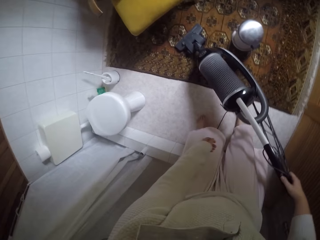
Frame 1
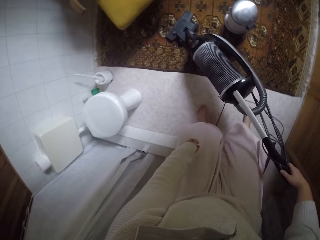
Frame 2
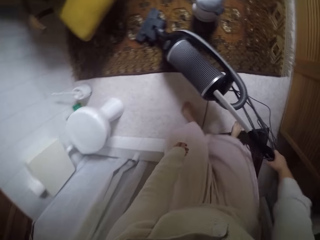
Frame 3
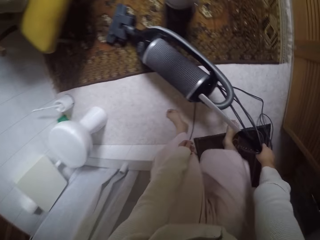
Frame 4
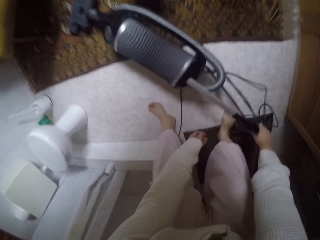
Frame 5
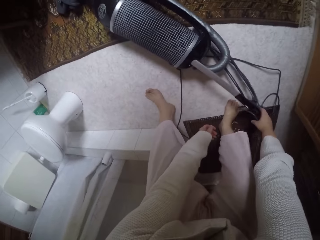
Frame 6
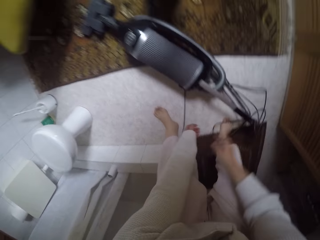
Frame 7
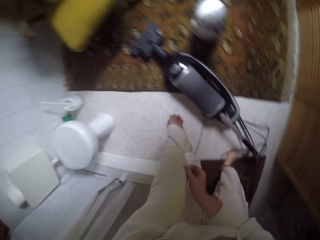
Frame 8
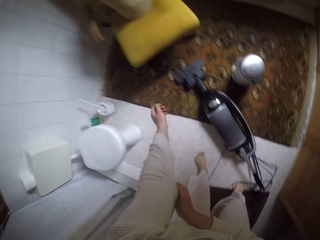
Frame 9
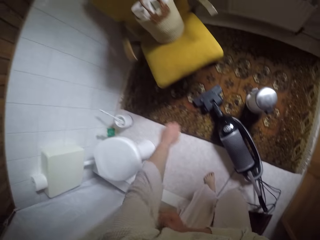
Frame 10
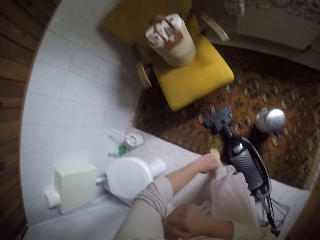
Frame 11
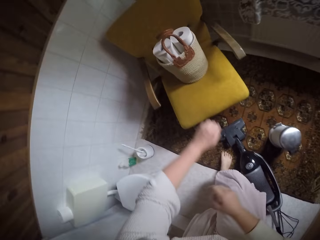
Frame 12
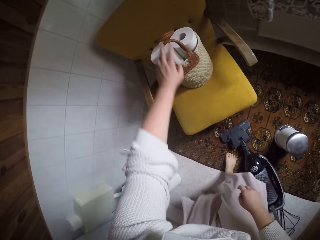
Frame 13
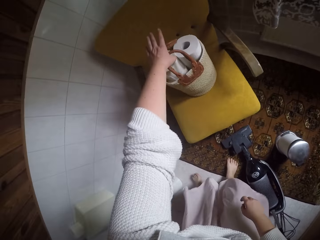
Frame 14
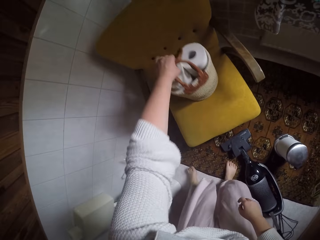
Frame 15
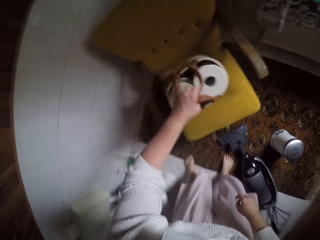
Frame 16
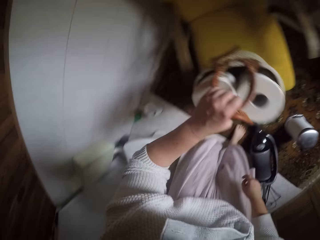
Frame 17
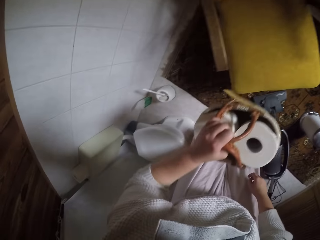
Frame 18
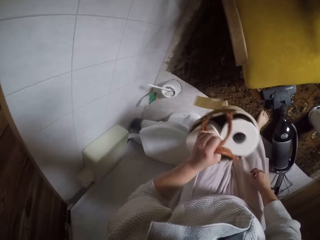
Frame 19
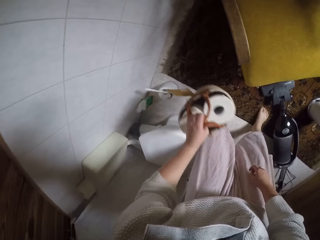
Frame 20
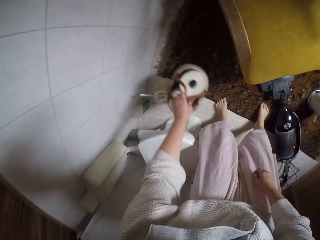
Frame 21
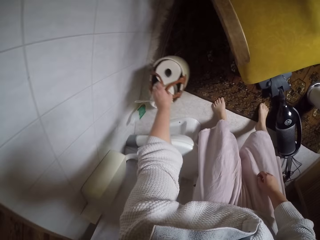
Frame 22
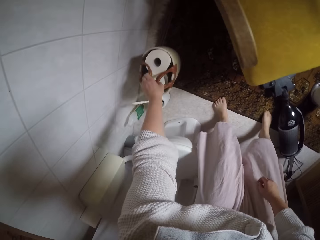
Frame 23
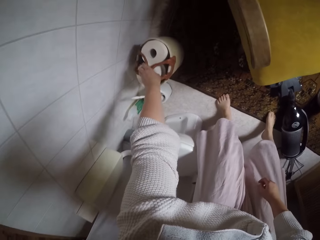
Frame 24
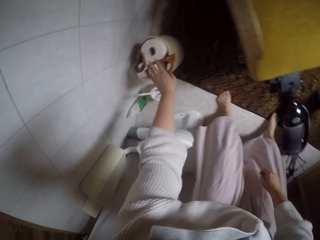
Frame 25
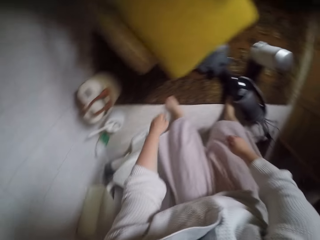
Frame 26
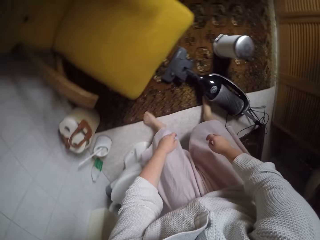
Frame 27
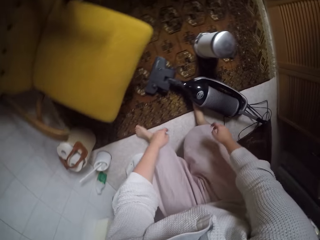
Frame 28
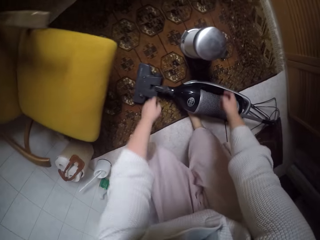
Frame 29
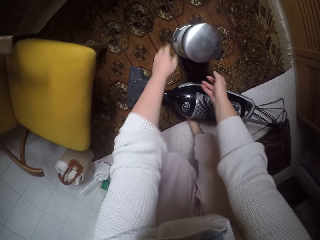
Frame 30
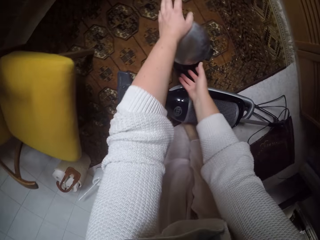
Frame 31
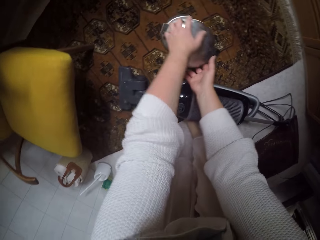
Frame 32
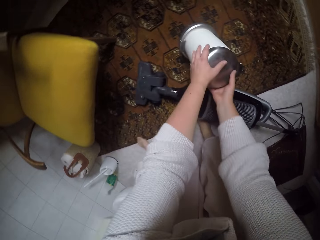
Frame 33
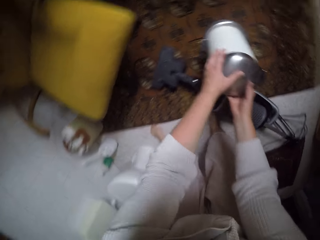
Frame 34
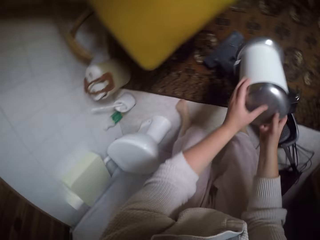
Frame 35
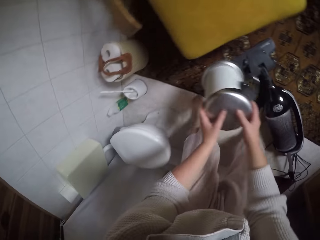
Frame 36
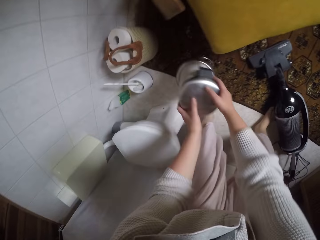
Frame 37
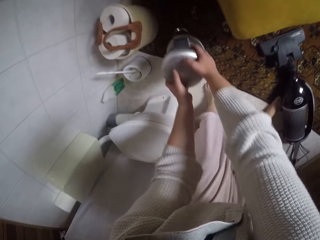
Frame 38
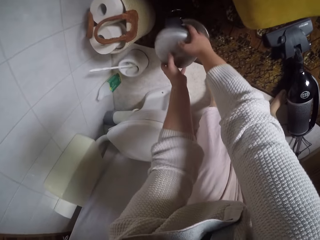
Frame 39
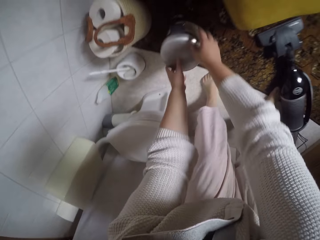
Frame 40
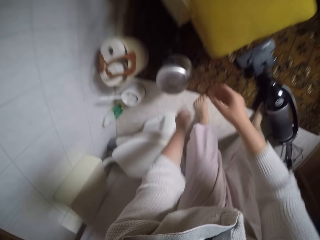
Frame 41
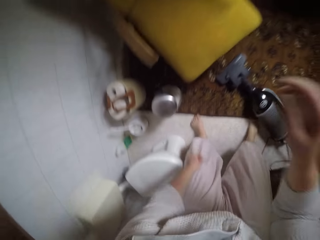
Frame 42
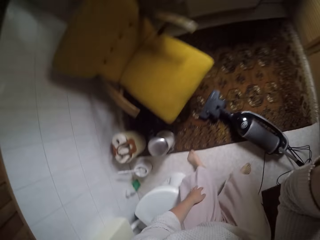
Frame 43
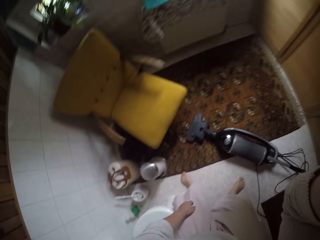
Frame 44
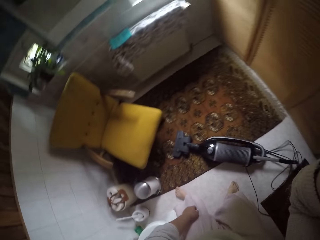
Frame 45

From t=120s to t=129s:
The camera wearer puts down a vacuum cleaner on a mat. She turns off the vacuum cleaner with hands. She drops the vacuum cleaner on the floor. She rolls up the sleeve of her robe. She walks towards a chair. She carries the bag of toilet papers from the chair. She drops the bag of toilet papers on the floor. She turns towards the trash can. She picks up the trash can from the floor. She drops the trash can beside the bag of toilet papers on the floor. She raises her right hand.
